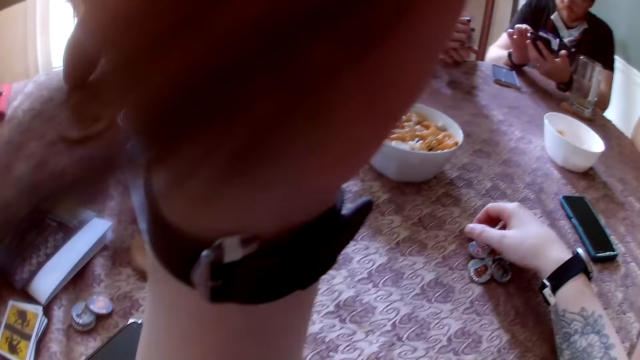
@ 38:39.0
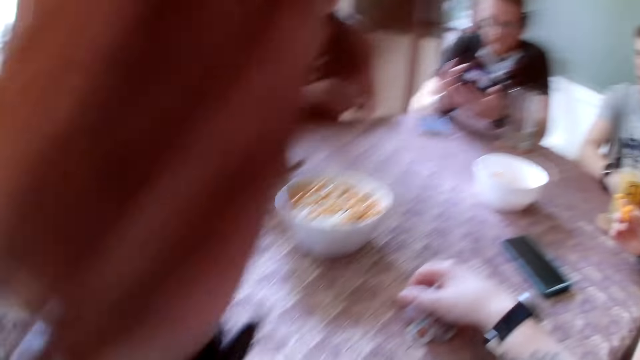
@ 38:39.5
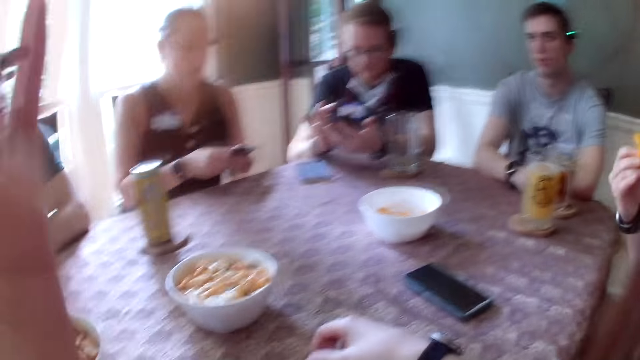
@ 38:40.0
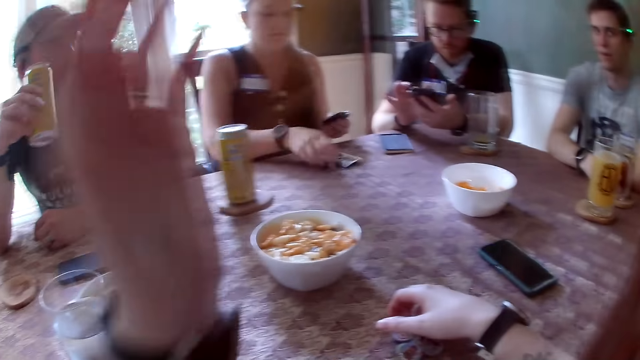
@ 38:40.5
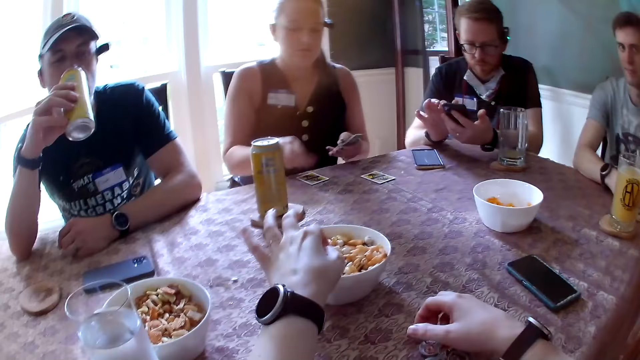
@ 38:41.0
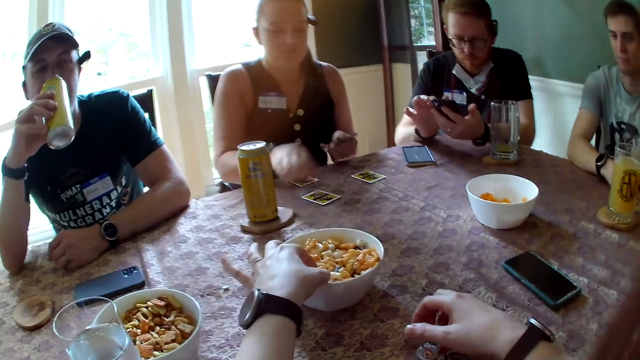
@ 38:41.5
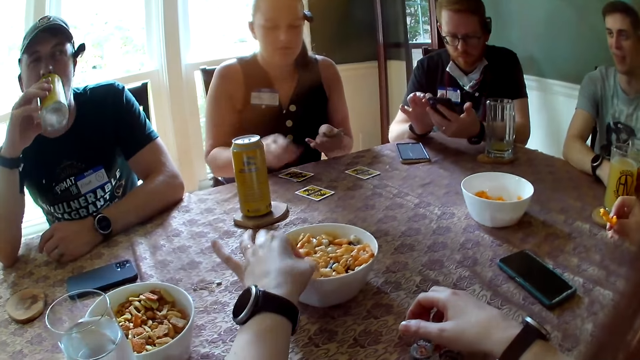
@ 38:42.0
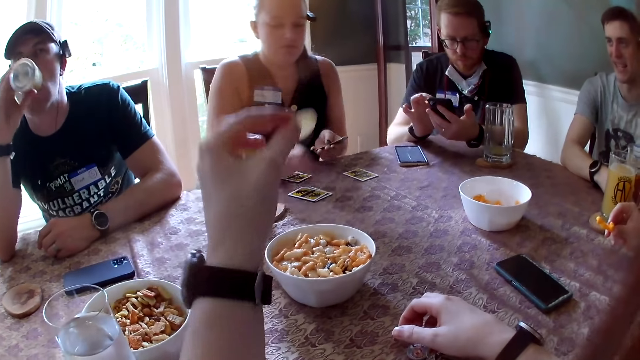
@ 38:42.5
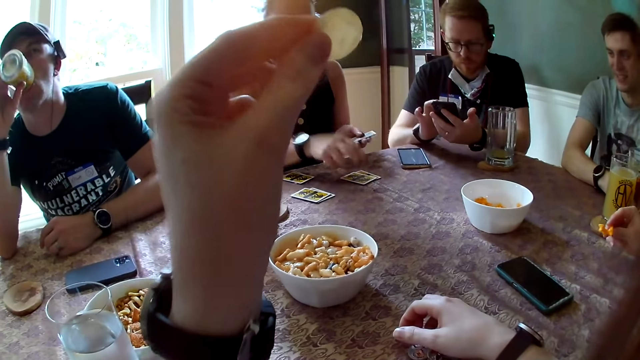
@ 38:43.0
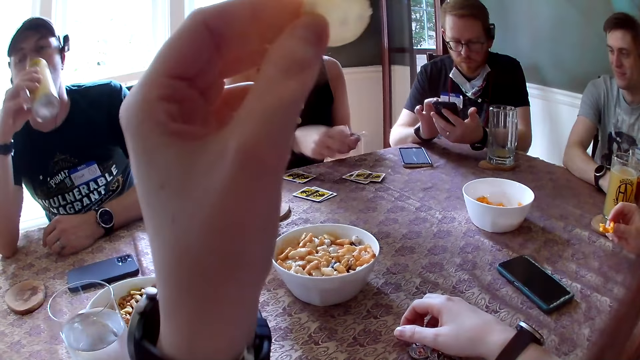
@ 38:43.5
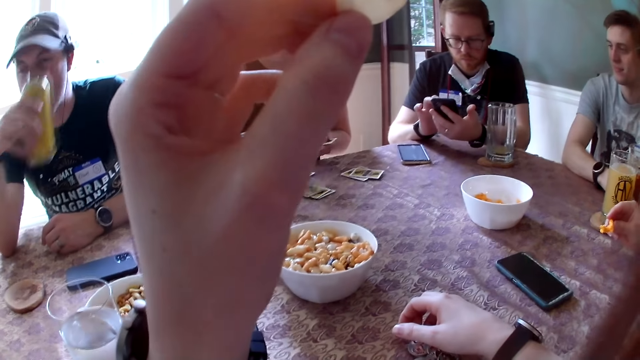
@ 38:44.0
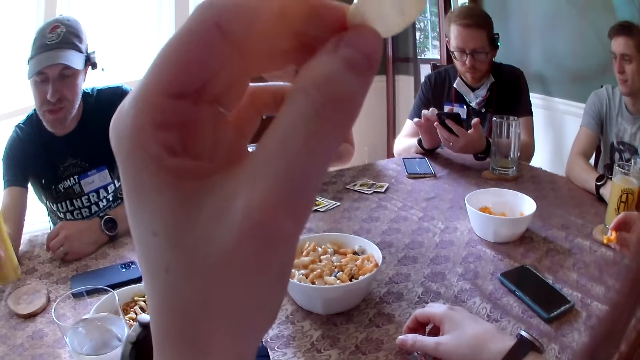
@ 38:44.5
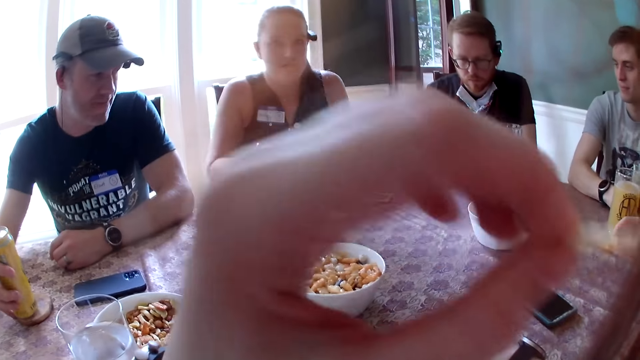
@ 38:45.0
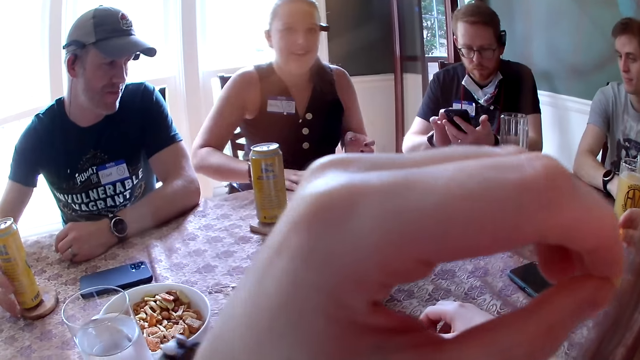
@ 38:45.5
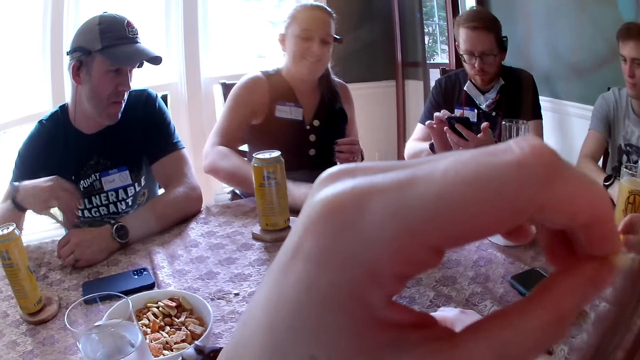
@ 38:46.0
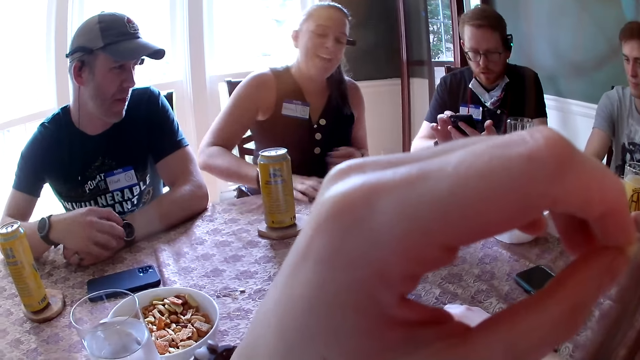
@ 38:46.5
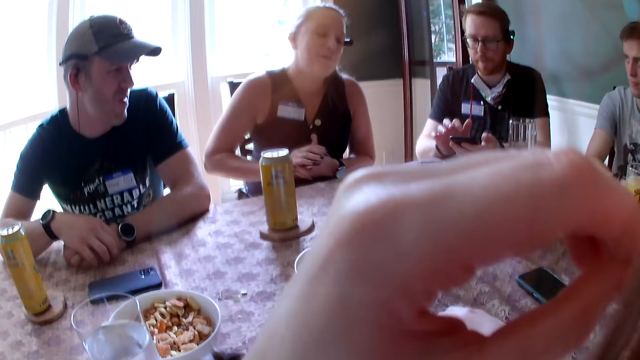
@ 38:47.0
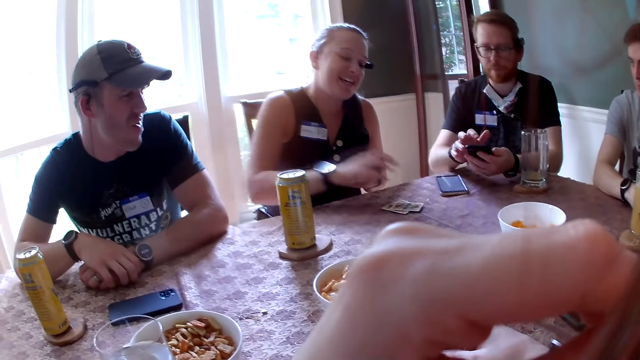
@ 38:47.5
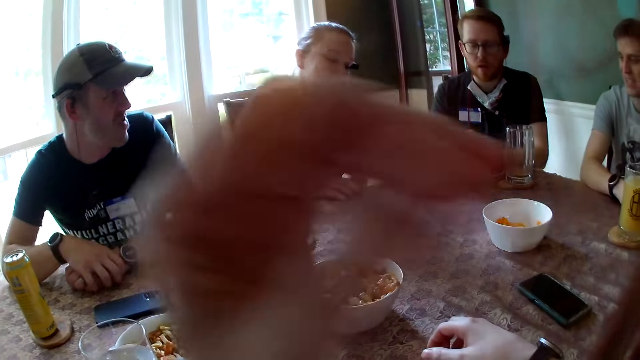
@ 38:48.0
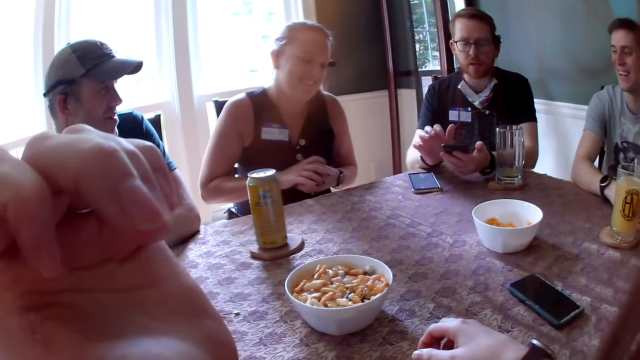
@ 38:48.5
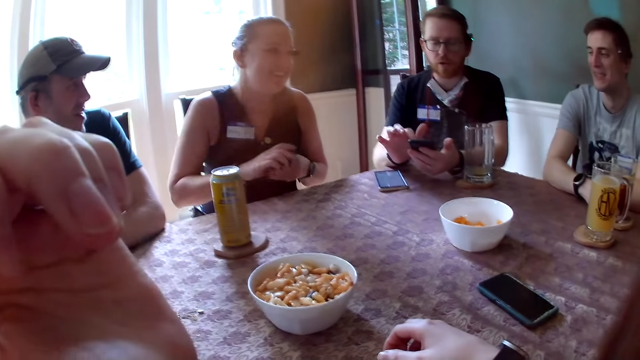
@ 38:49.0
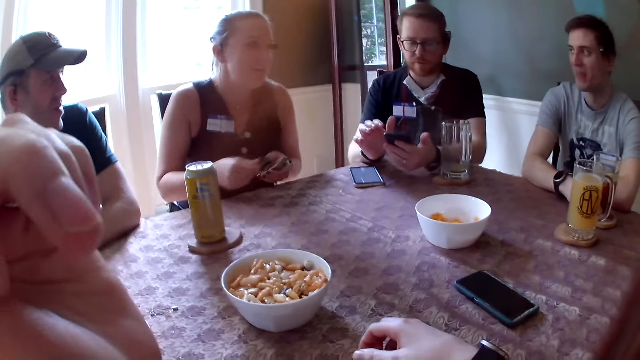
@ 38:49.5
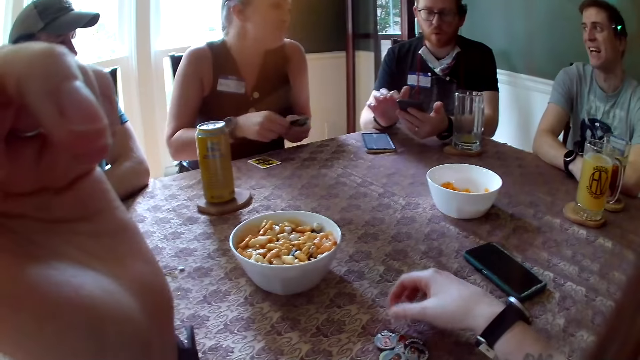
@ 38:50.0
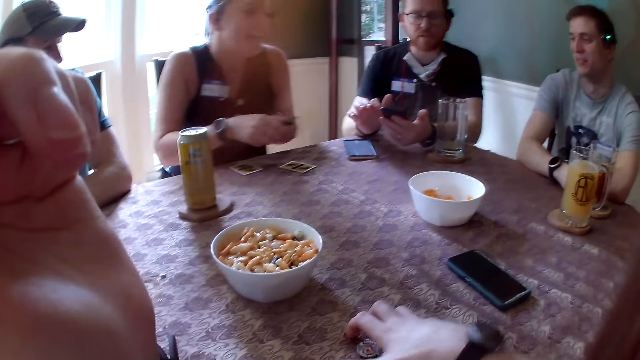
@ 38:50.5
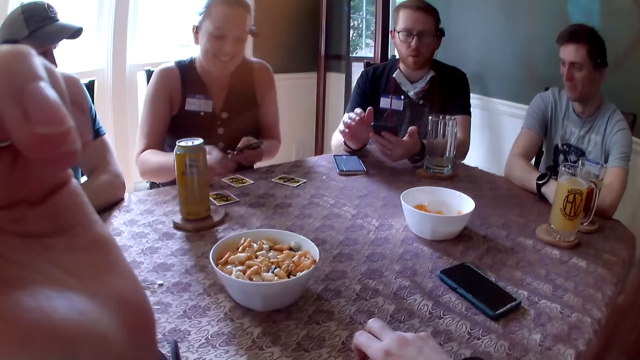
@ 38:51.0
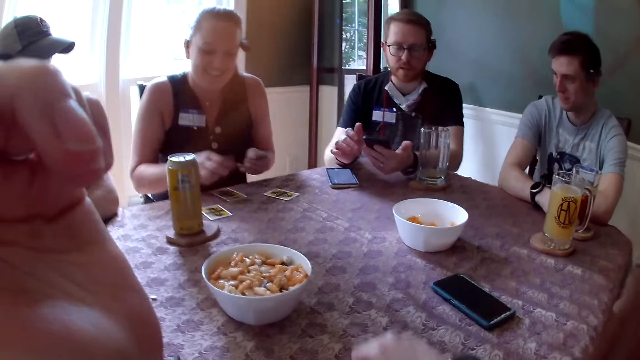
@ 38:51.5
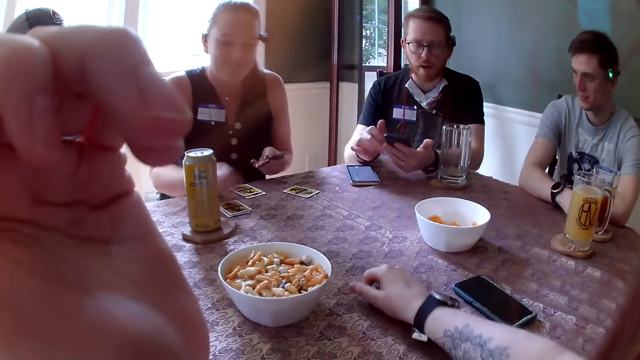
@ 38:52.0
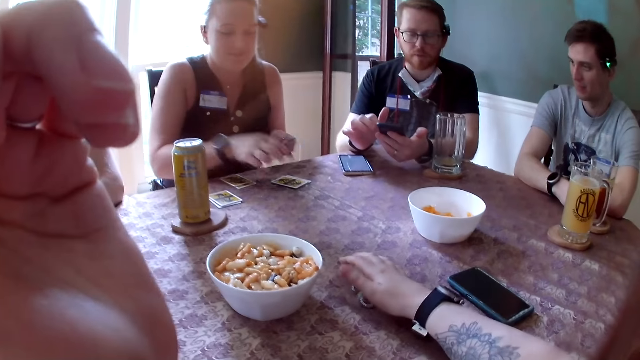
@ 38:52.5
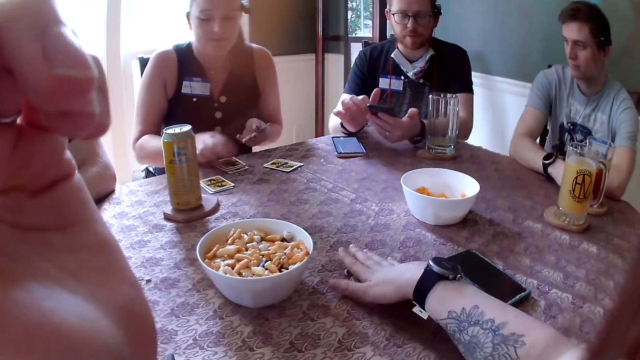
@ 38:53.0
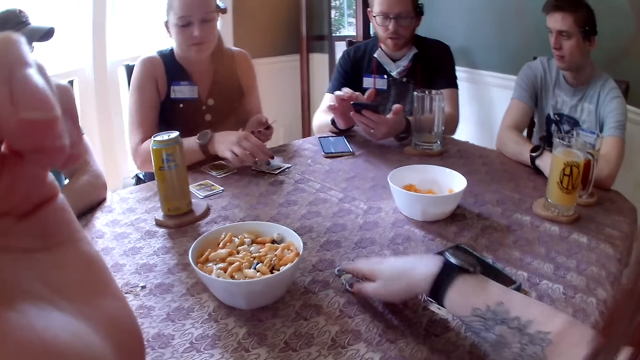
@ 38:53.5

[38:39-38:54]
The woman serves the cards in her hands on the table. The camera wearer converses with the crowd. The man drinks from the can in his right hand. The camera wearer lifts a snack from a bowl of snacks with her left hand. Another woman rests her right hand on the table. The man drops the can in his right hand on the table. The camera wearer eats the snack in her left hand. The first woman lifts the card on the table with her right hand. She does so repeatedly. She serves the cards in her hands on the table. The camera wearer lifts the role tokens or werewolf tokens on the table with her right hand. She drops the role tokens in her right hand on the table. She arranges the werewolf tokens on the table.

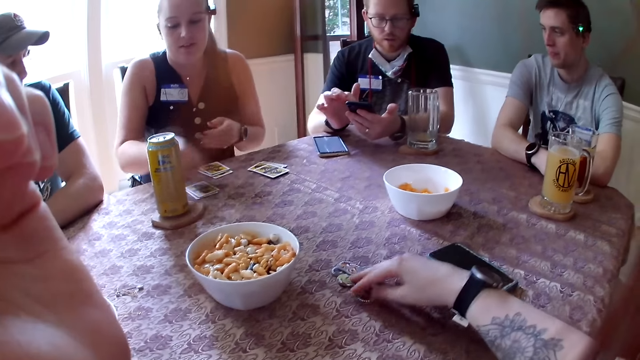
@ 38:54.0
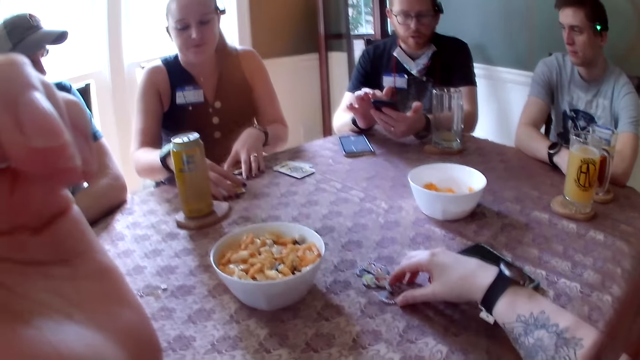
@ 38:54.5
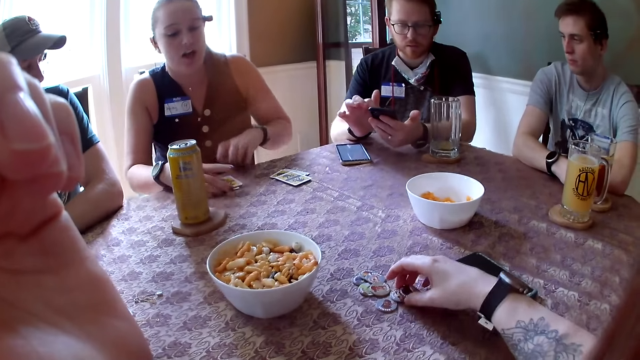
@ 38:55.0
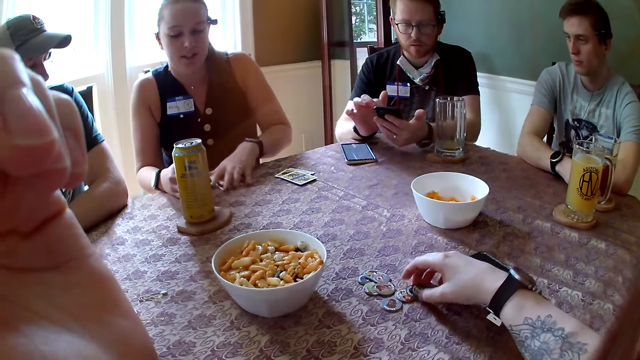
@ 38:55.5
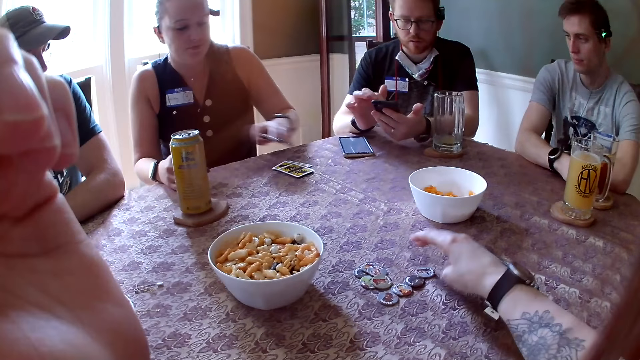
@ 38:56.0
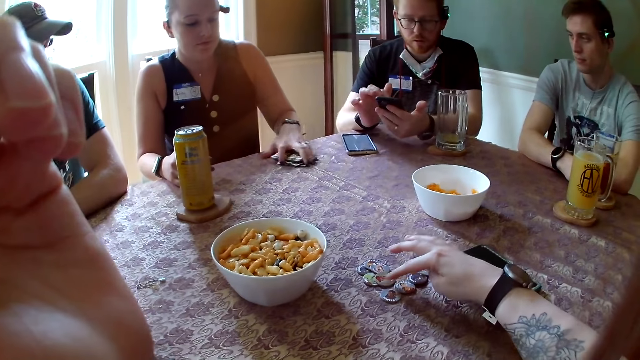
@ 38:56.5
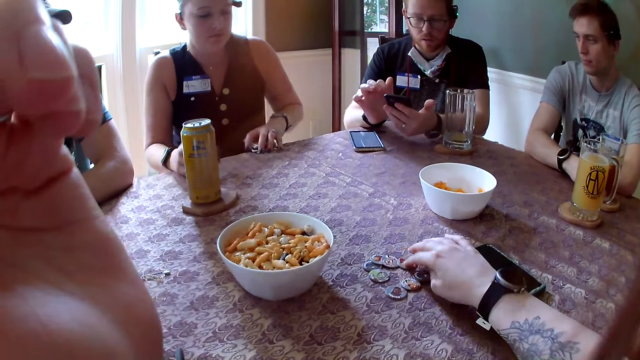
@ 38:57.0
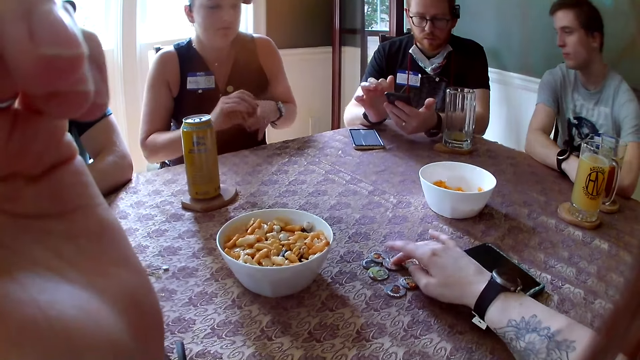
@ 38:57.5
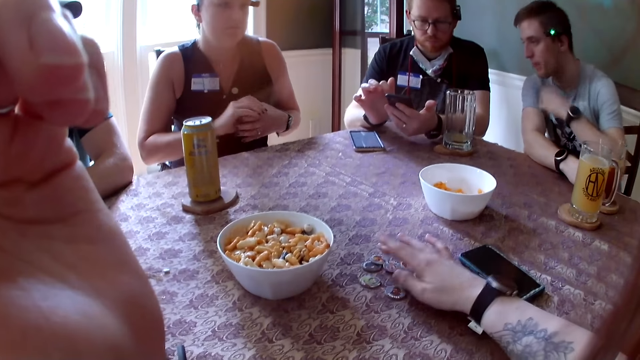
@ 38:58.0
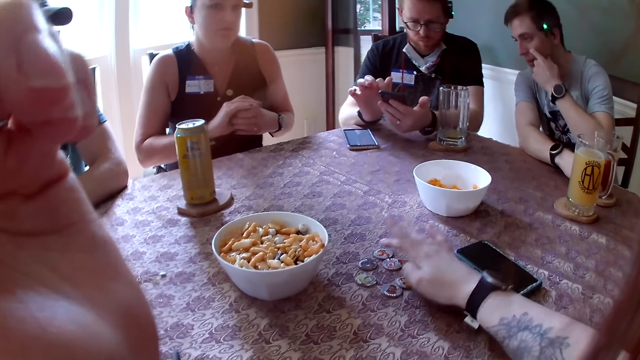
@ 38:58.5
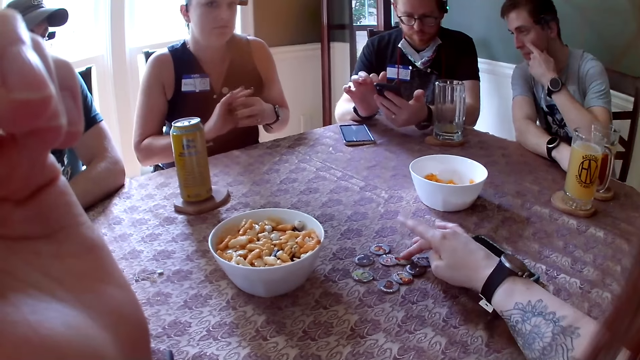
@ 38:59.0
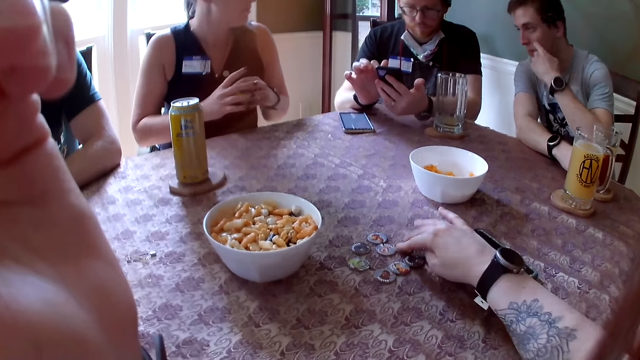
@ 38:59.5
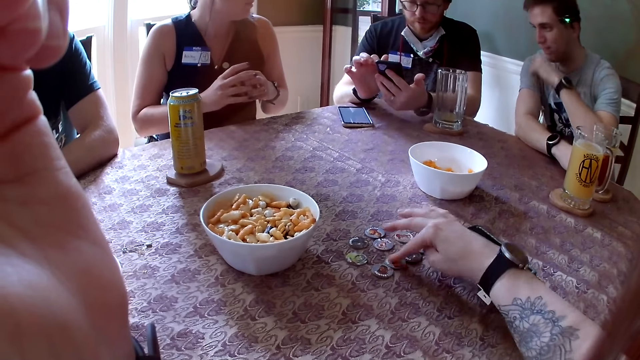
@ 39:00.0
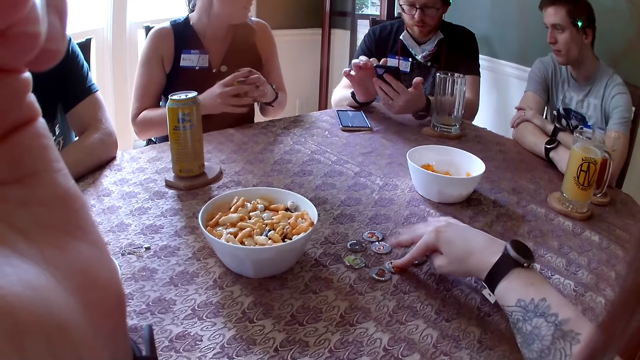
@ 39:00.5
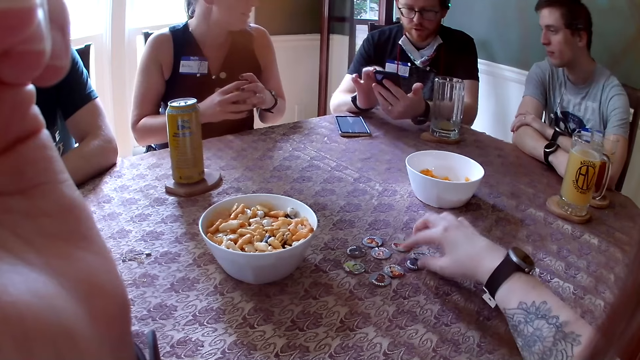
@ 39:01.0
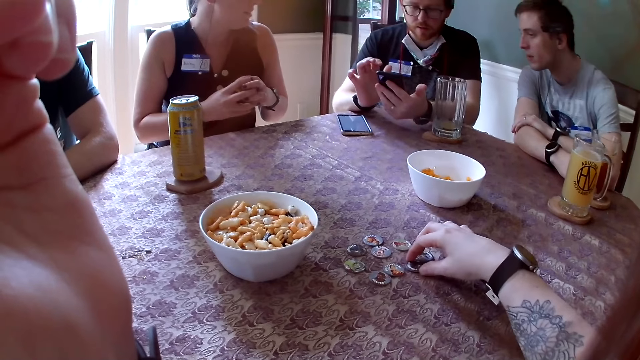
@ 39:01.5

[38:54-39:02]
The camera wearer scatters the role tokens on the table with her right hand. The woman lifts the cards on the table with her left hand and drops the cards in her left hand on the cards on the table. She lifts the cards on the table with her left hand and drops the cards in her left hand on the cards on the table. She lifts the cards on the table with her left hand and arranges the cards in her hands. The man touches his face with his left hand.
